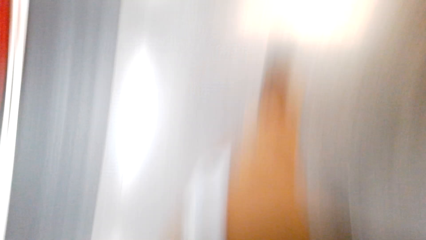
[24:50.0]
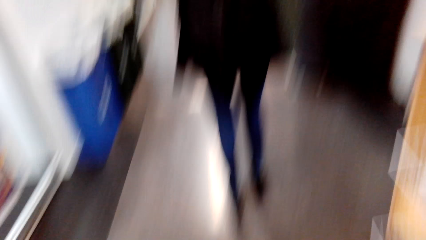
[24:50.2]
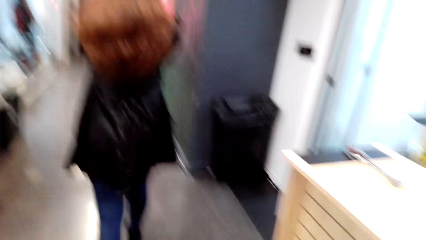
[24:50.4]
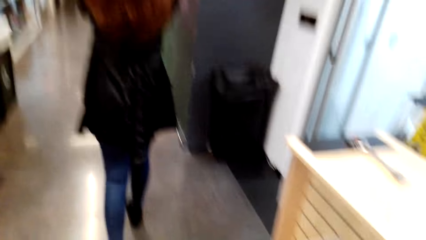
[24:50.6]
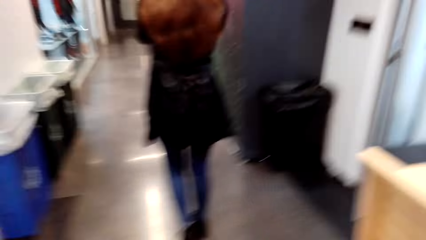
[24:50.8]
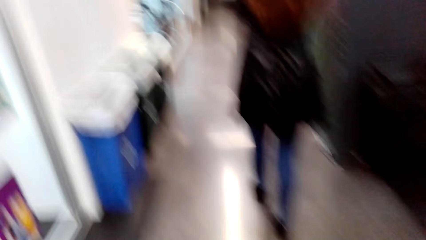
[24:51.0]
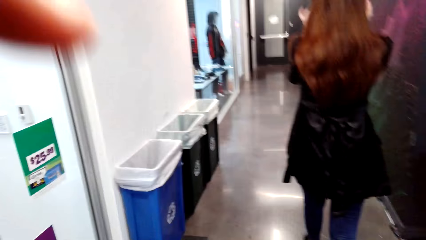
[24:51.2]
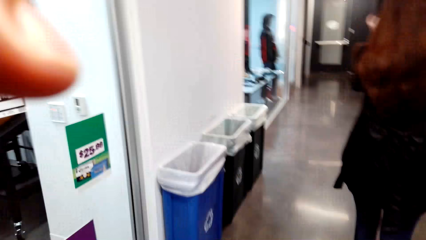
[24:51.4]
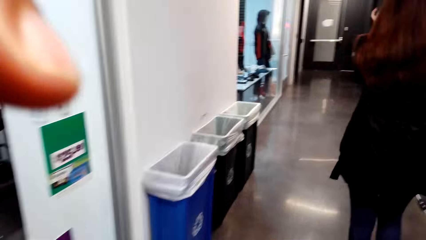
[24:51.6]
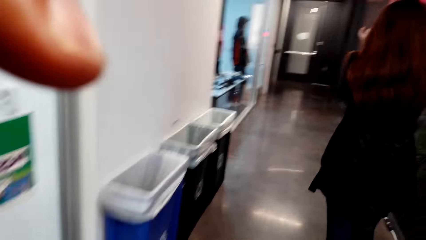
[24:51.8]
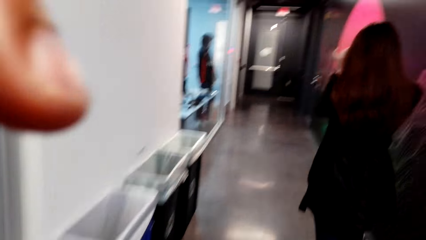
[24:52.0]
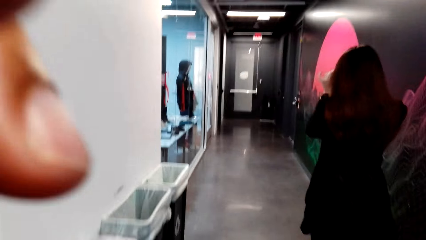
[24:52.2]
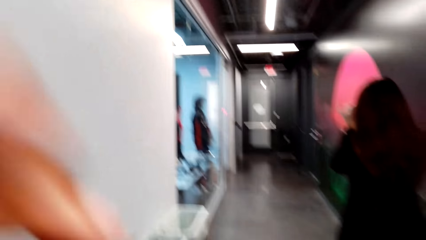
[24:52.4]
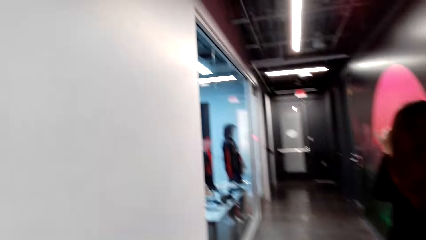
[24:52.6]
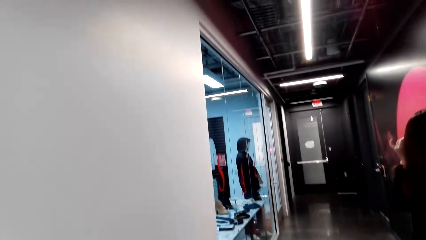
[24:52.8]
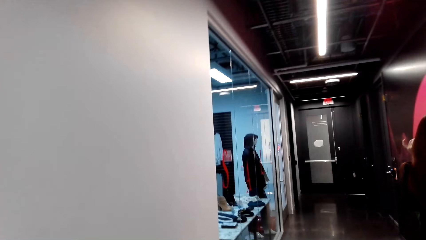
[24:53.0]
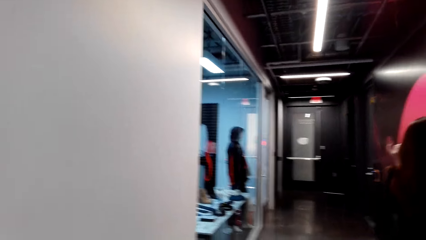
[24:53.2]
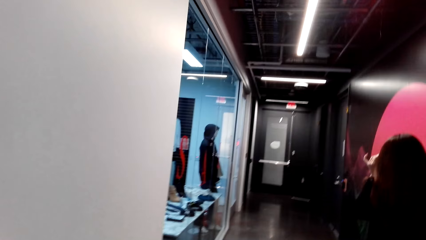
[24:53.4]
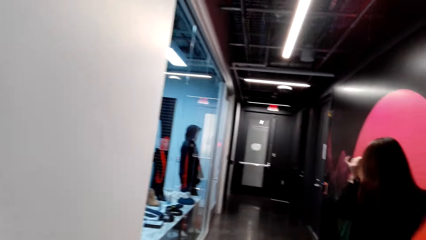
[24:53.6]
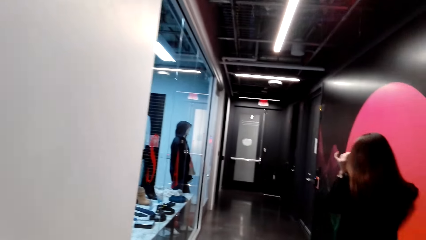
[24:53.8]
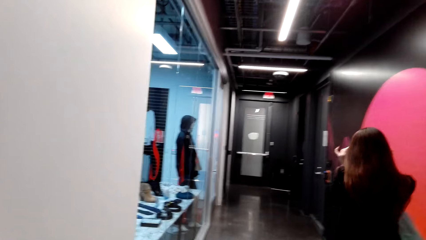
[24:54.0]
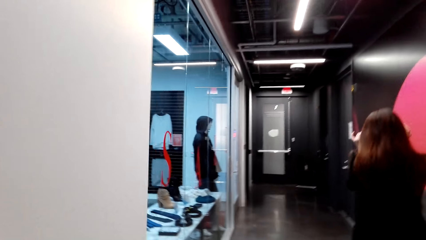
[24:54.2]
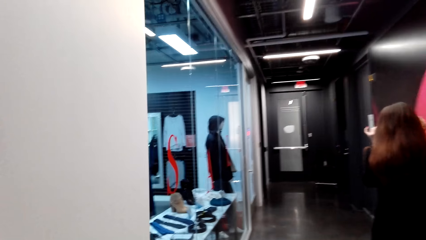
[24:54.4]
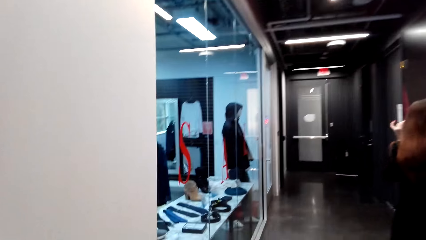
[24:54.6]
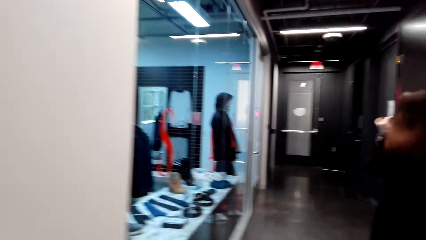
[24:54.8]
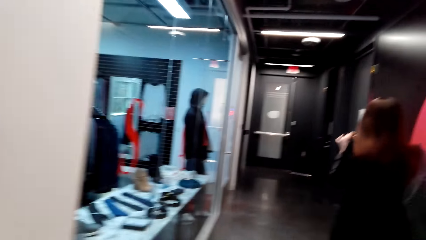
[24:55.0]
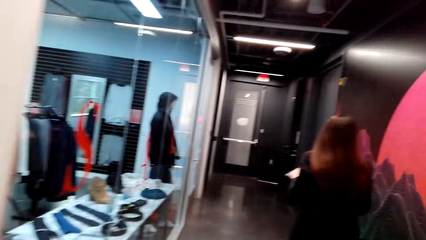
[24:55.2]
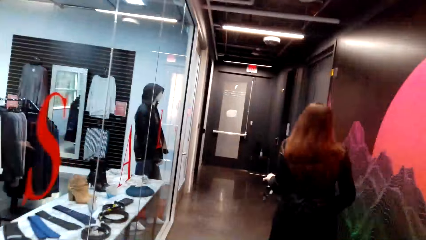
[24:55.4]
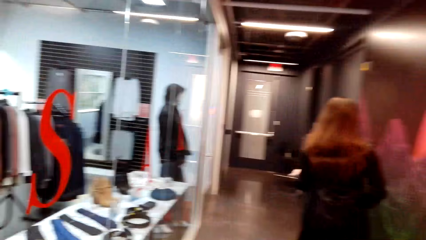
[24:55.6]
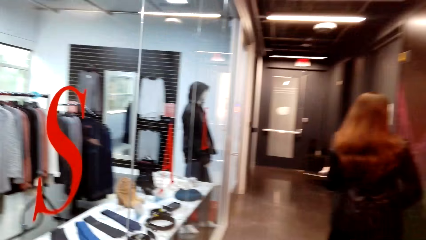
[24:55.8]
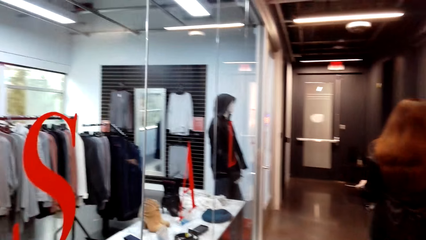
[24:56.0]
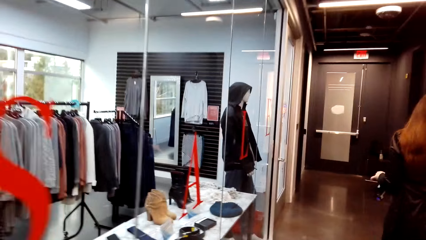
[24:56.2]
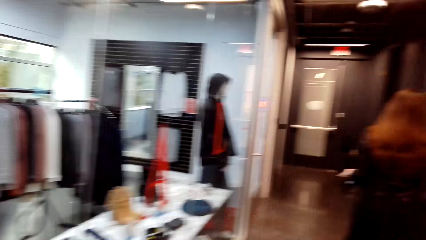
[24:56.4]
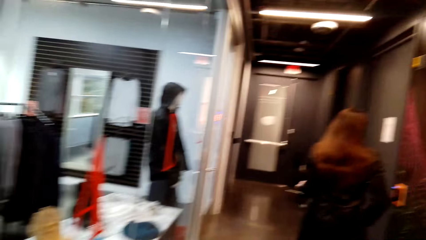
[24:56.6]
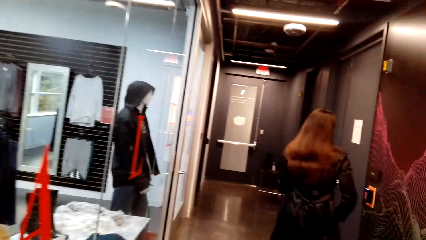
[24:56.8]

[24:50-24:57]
The camera wearer walks in a driveway store, along the hallway.
